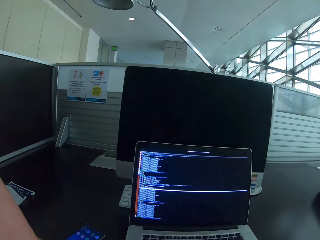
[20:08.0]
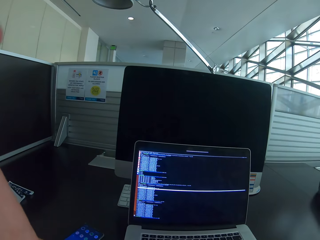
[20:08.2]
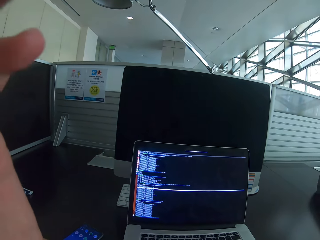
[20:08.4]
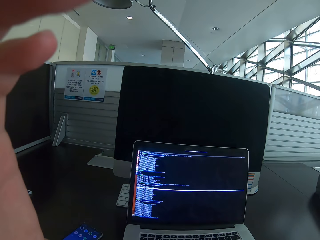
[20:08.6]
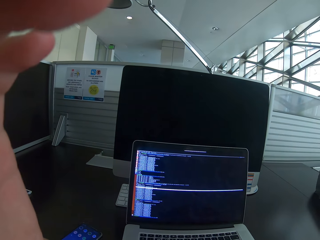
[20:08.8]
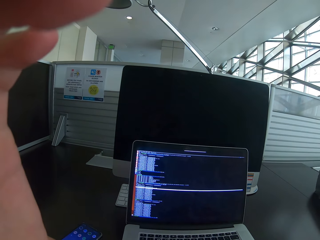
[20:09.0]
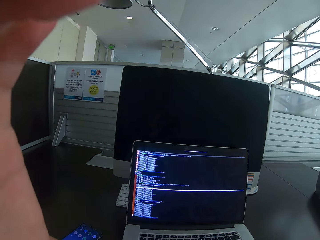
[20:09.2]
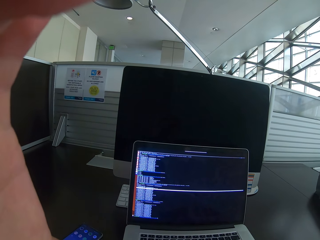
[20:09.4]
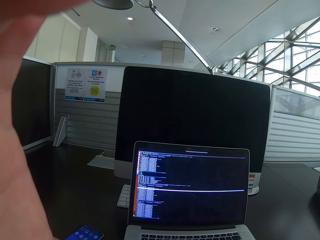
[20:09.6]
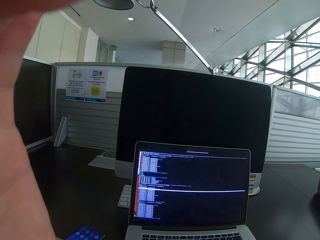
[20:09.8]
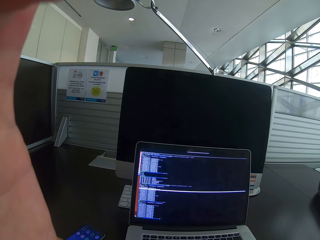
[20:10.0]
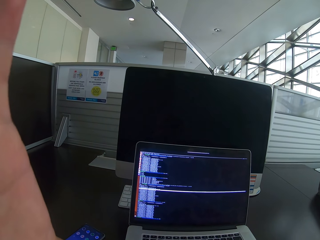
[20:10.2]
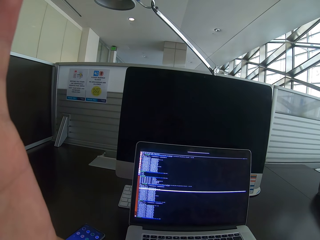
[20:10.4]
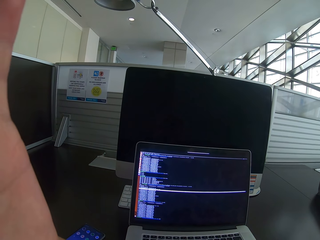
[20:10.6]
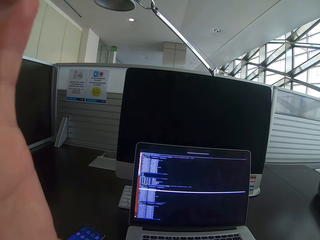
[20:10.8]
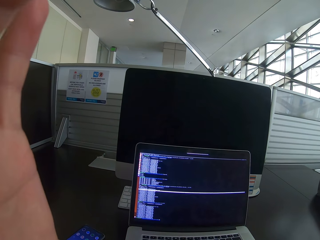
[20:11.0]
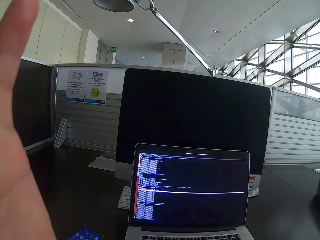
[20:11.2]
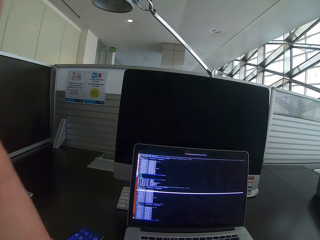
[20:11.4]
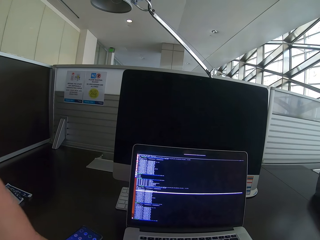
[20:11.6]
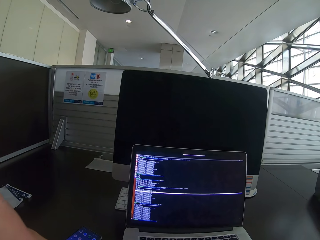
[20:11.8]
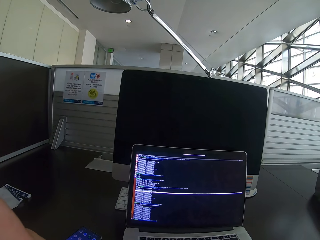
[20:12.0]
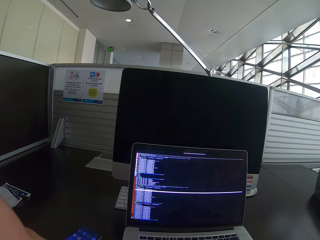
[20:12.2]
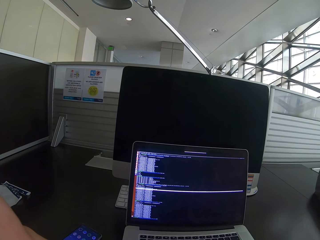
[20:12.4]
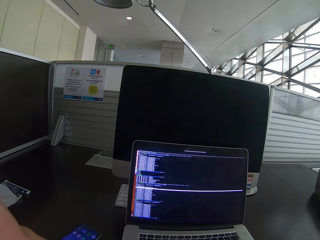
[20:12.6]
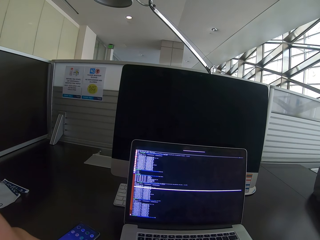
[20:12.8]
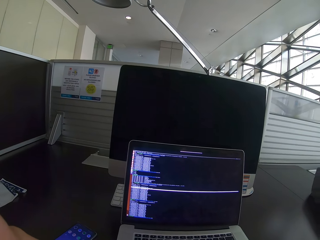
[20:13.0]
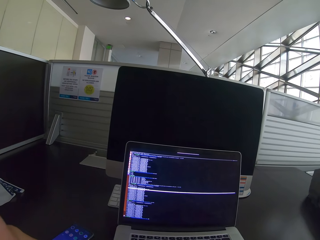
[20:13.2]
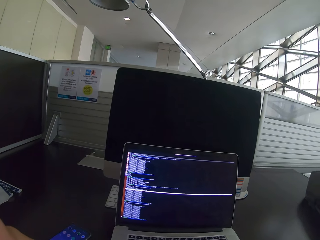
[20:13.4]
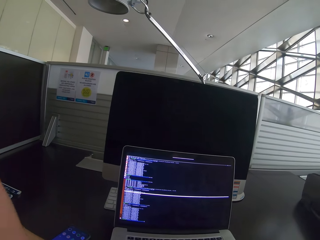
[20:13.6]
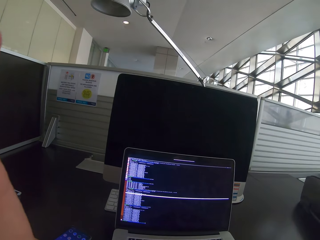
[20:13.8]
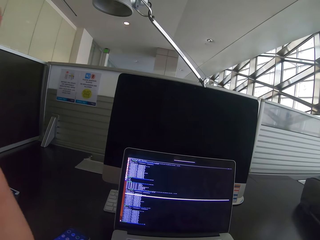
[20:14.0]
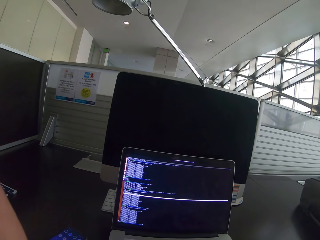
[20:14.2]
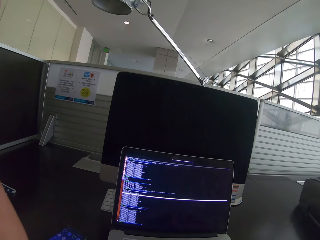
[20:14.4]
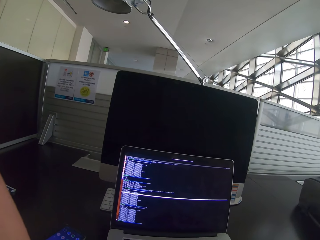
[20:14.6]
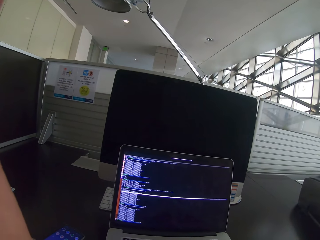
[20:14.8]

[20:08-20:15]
The camera wearer stares at a laptop.

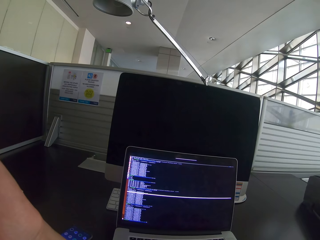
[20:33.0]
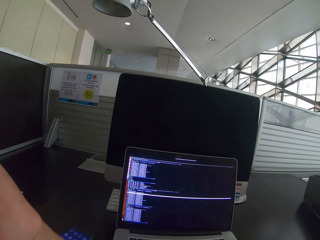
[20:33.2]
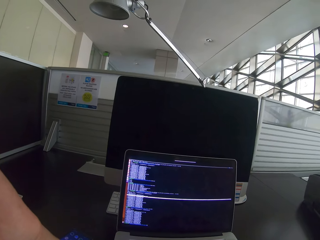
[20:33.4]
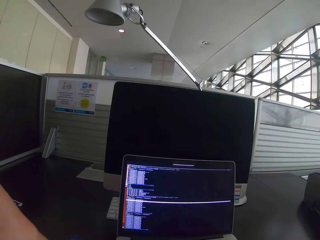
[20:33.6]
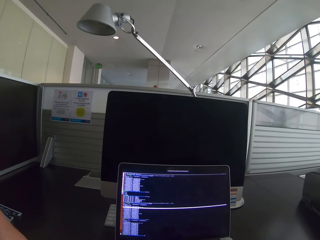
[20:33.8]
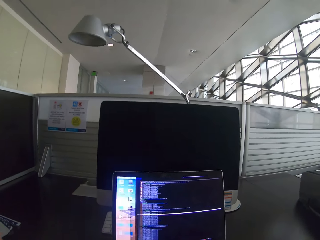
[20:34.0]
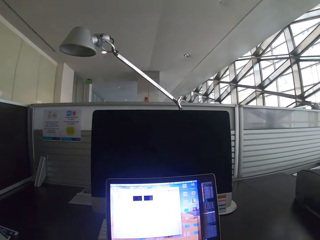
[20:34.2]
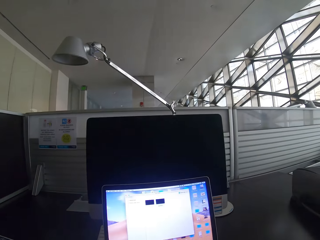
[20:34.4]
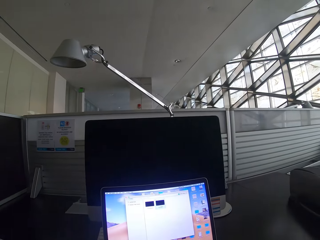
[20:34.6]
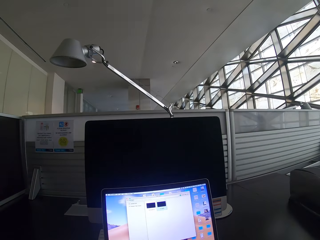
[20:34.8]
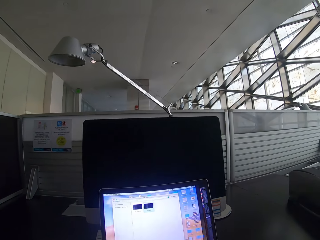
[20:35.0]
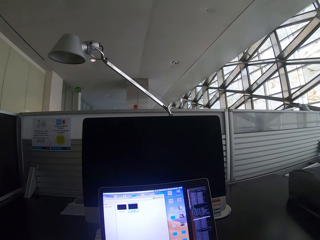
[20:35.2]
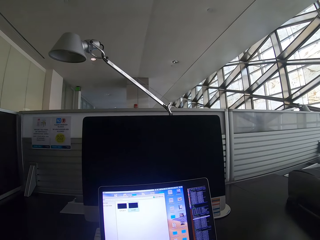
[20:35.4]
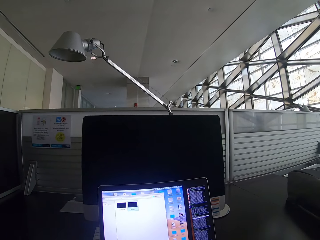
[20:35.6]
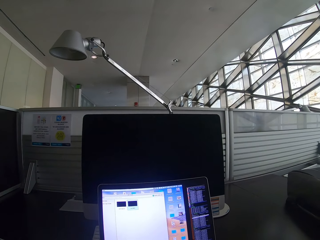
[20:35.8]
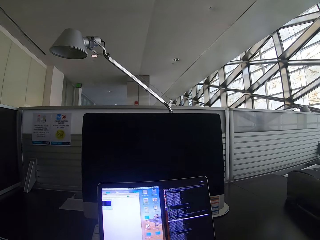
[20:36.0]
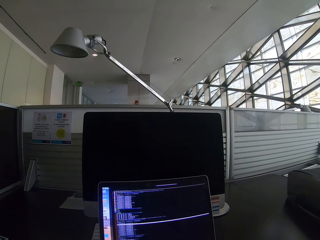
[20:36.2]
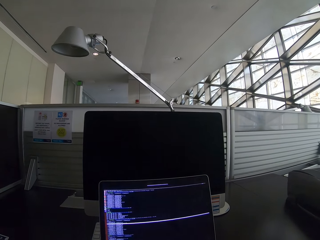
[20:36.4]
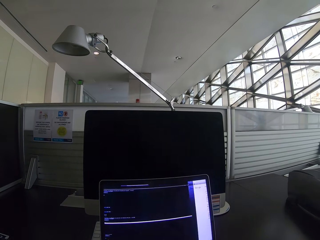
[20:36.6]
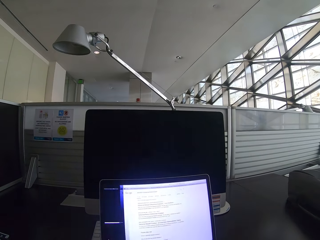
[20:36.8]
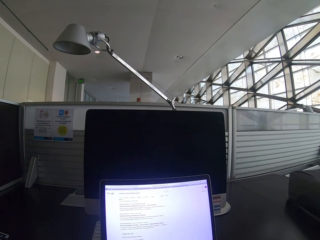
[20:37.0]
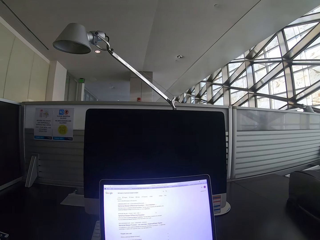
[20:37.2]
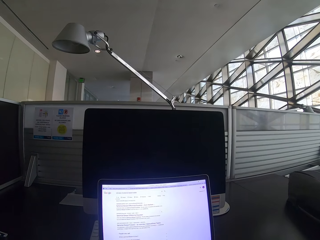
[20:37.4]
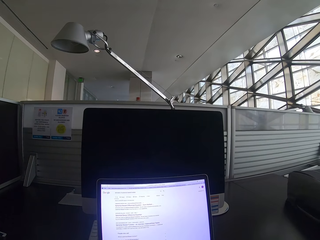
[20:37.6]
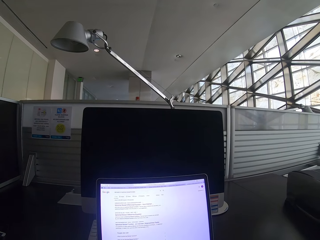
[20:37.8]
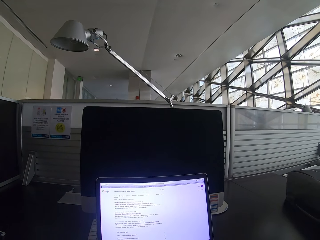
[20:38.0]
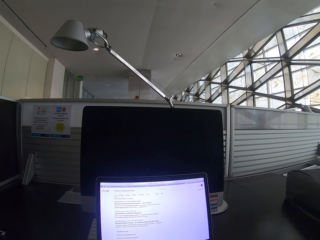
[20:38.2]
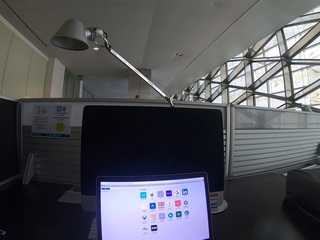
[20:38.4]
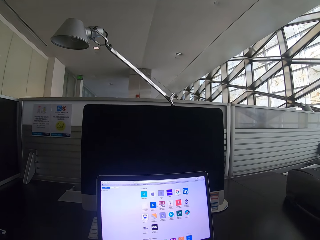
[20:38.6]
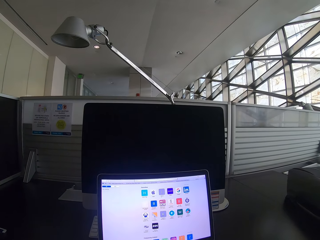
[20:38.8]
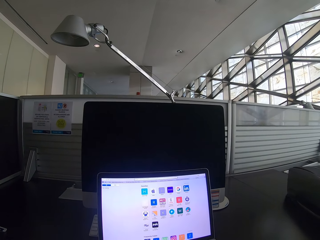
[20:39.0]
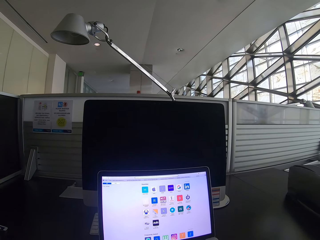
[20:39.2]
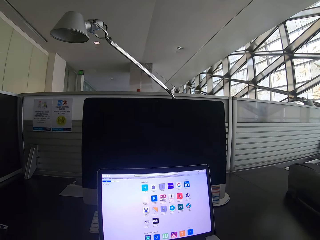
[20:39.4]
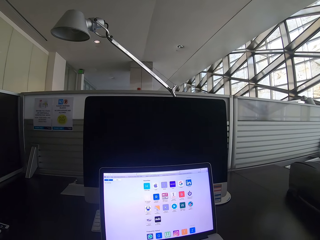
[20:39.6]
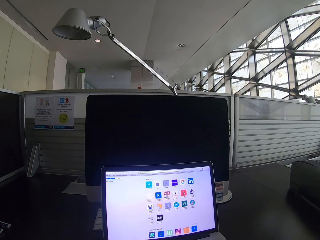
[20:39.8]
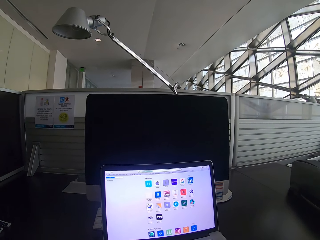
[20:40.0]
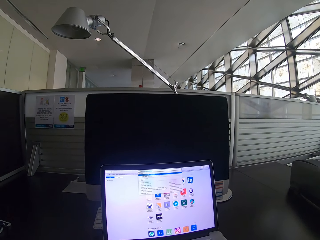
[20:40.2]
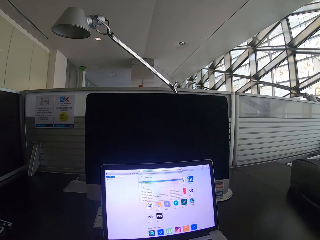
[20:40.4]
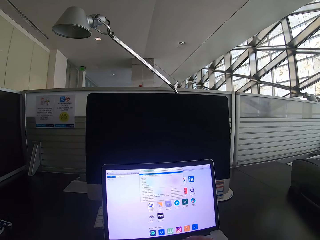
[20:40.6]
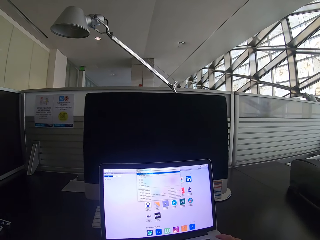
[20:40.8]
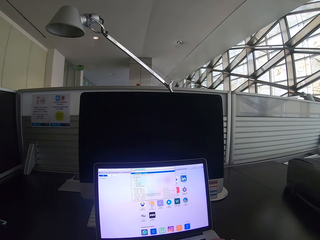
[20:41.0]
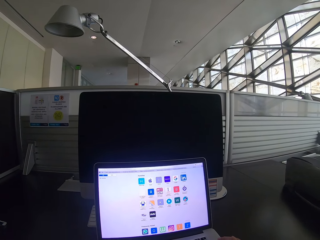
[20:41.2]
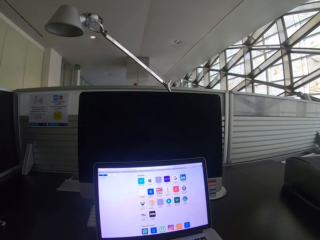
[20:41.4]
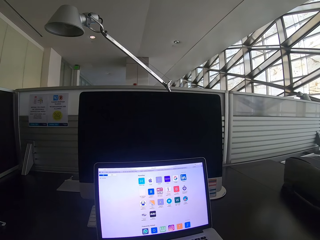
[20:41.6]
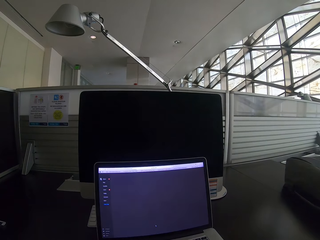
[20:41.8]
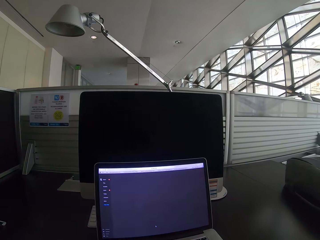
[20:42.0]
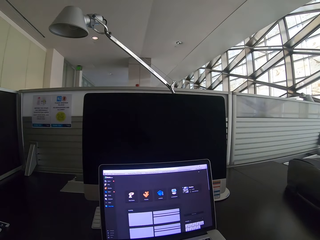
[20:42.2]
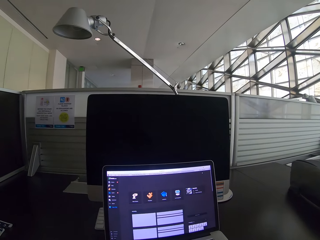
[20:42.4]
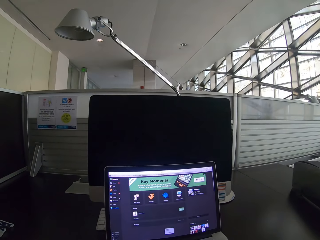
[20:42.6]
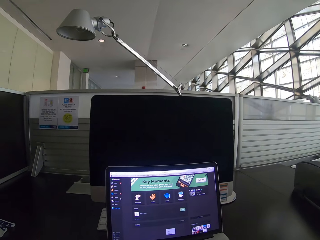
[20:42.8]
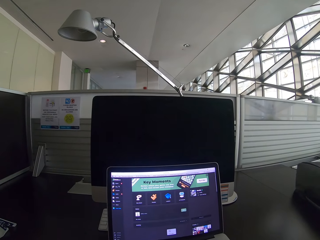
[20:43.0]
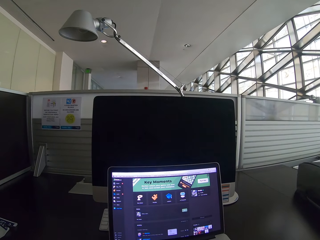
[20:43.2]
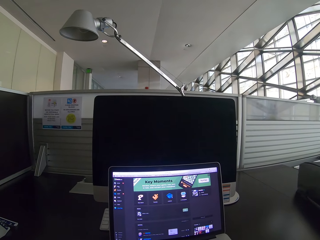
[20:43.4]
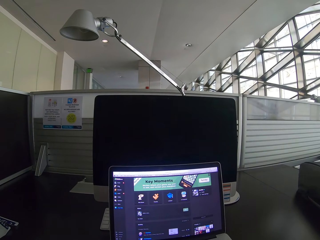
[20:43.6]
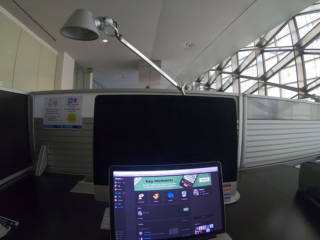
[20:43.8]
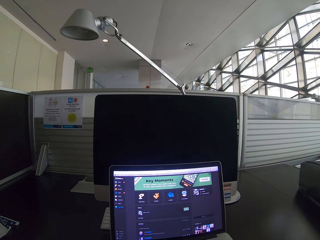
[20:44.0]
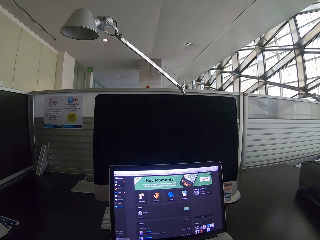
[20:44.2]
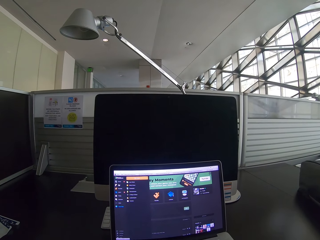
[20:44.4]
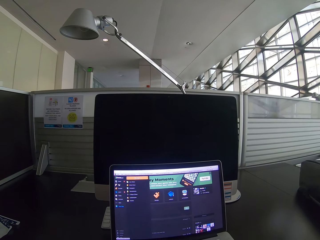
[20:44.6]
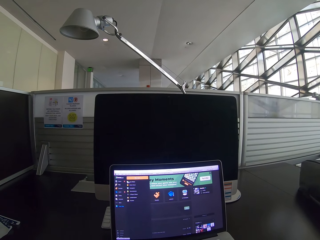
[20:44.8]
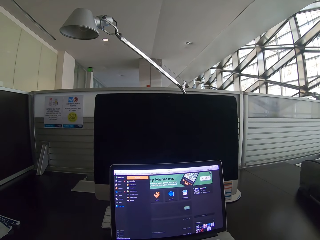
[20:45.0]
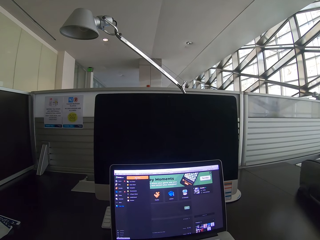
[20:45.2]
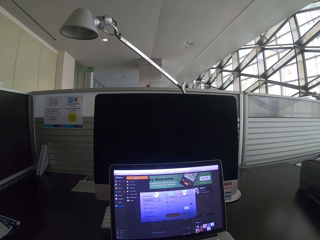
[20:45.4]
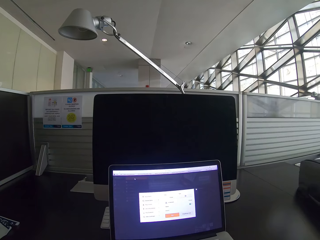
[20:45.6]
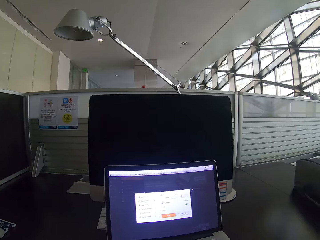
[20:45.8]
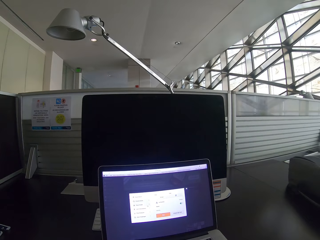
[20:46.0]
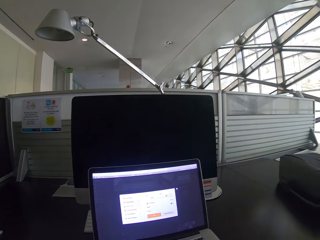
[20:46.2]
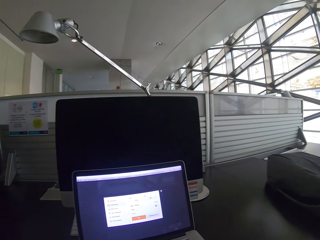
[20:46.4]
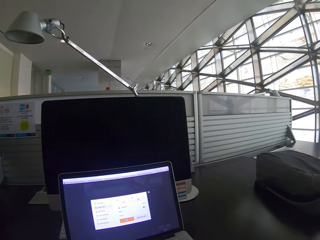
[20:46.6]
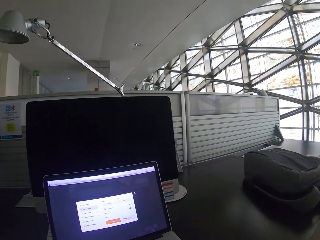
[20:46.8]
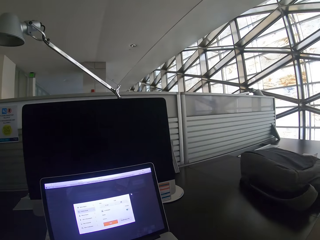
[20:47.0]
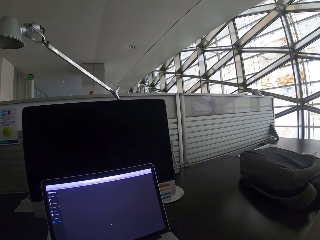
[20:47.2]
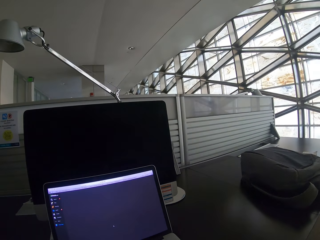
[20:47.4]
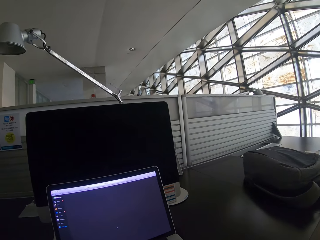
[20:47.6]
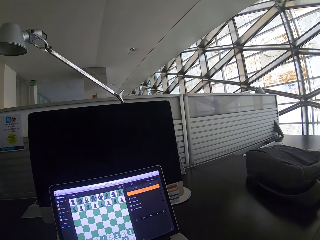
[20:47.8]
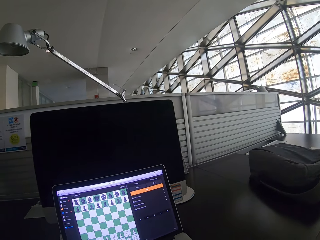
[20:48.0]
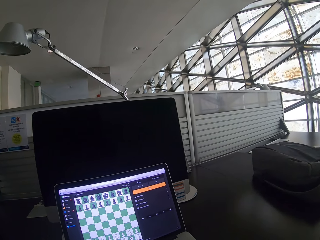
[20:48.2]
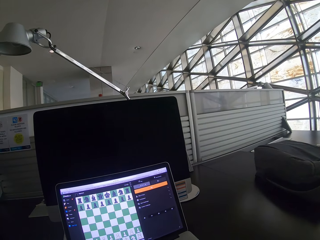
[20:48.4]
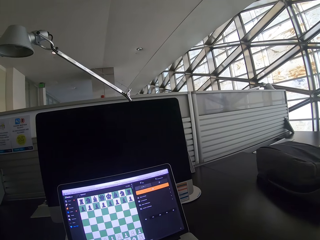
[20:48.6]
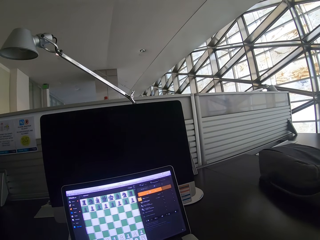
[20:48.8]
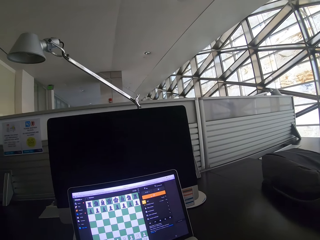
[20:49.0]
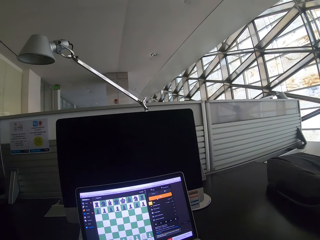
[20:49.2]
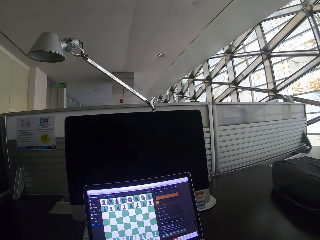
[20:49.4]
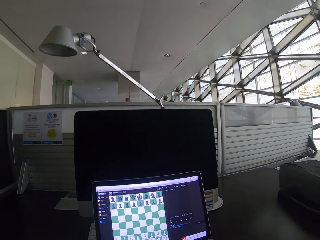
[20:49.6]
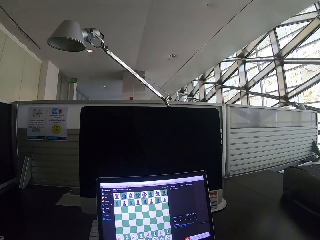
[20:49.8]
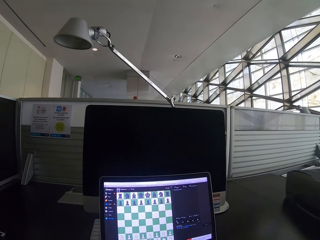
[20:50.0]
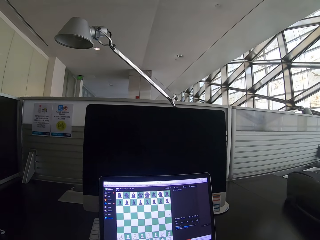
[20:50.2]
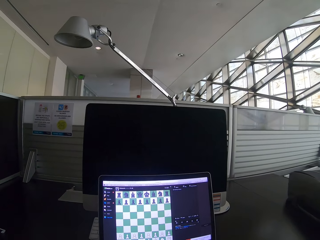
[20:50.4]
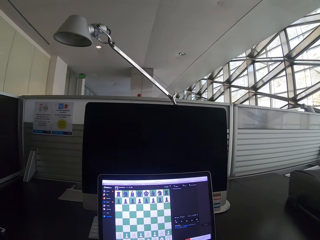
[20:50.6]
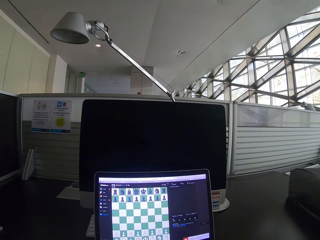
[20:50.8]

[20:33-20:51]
The camera wearer operates the laptop. They scroll the laptop. They click on the laptop.
